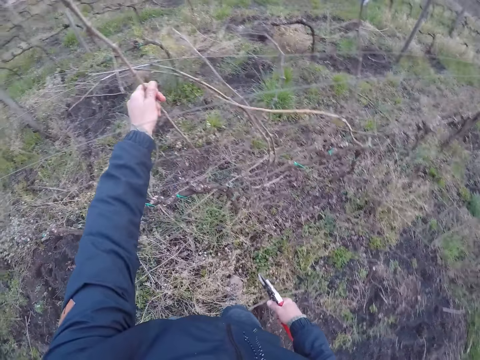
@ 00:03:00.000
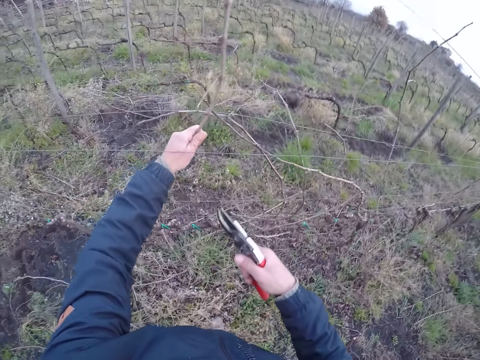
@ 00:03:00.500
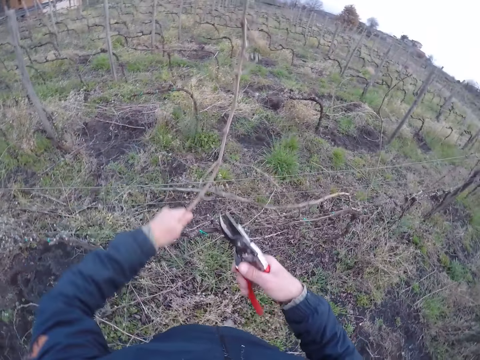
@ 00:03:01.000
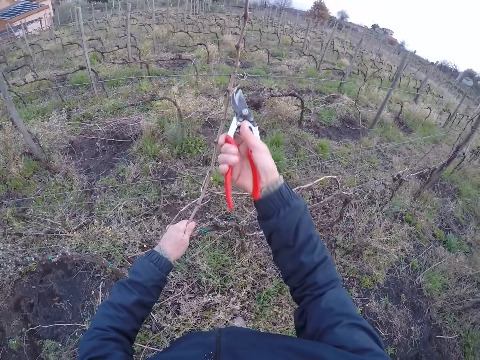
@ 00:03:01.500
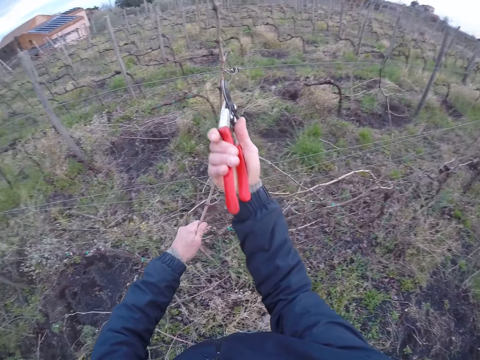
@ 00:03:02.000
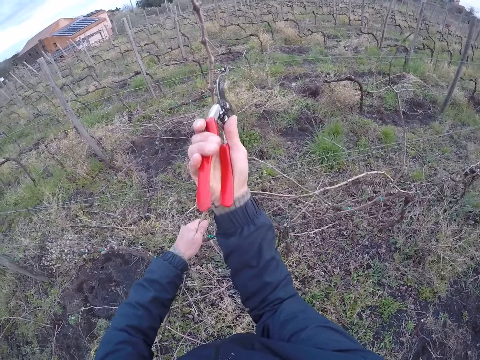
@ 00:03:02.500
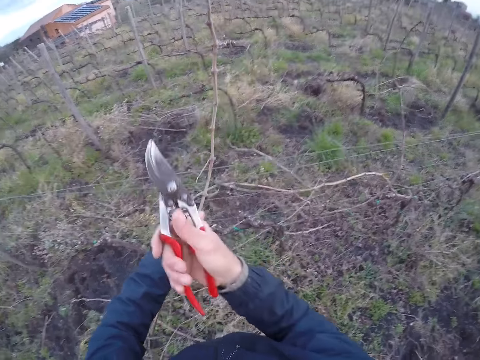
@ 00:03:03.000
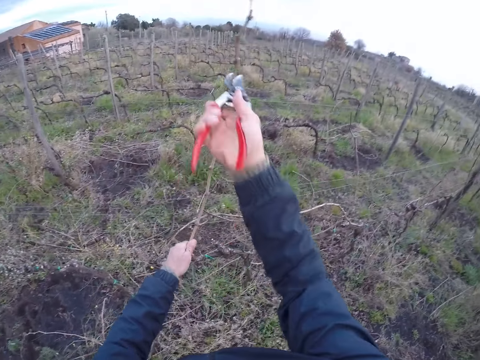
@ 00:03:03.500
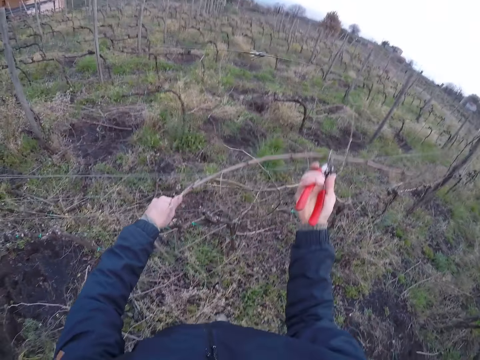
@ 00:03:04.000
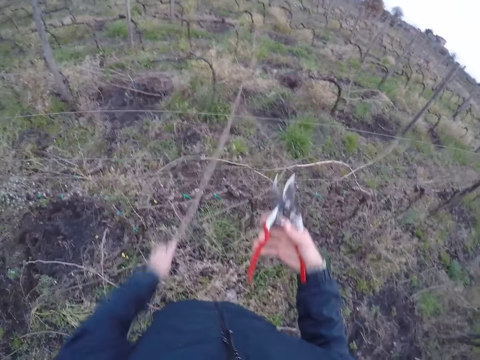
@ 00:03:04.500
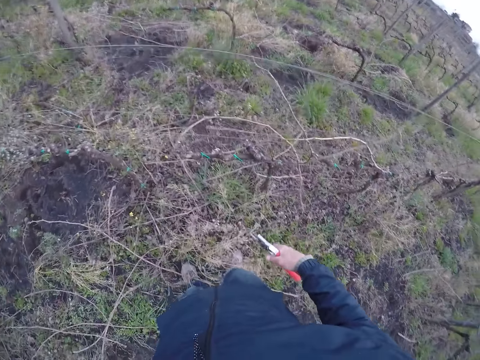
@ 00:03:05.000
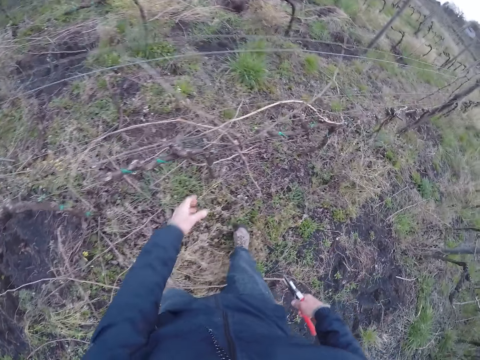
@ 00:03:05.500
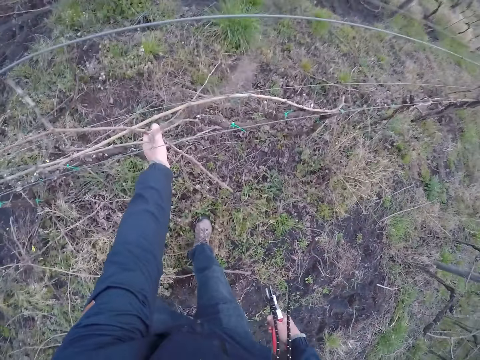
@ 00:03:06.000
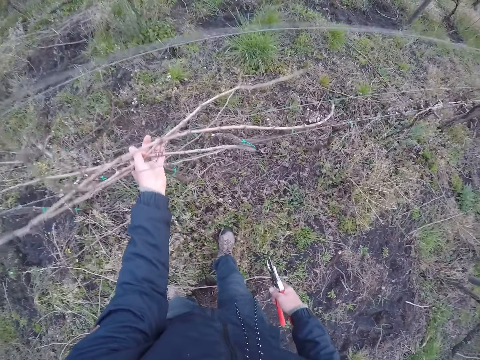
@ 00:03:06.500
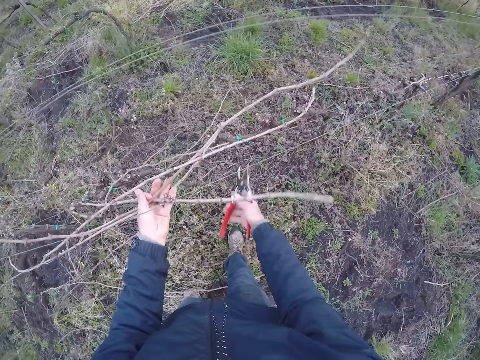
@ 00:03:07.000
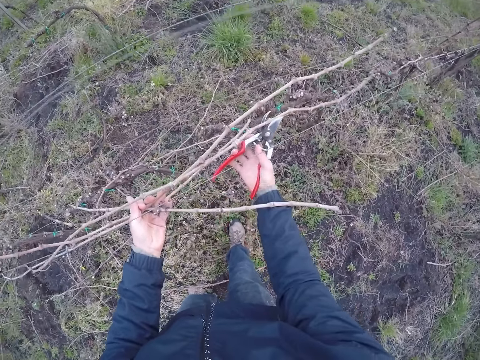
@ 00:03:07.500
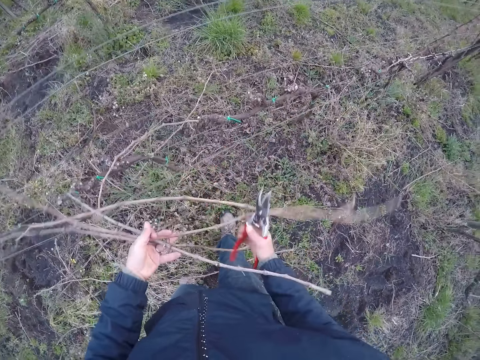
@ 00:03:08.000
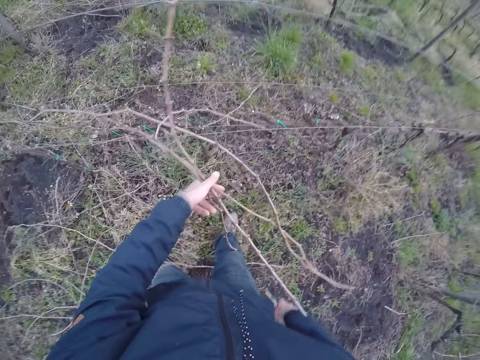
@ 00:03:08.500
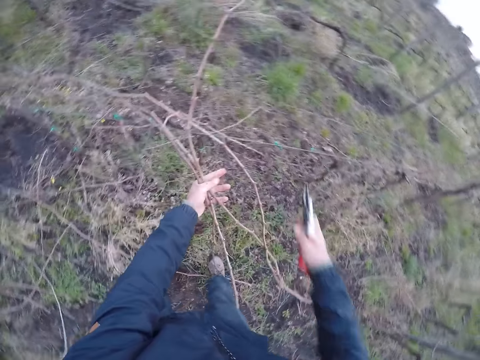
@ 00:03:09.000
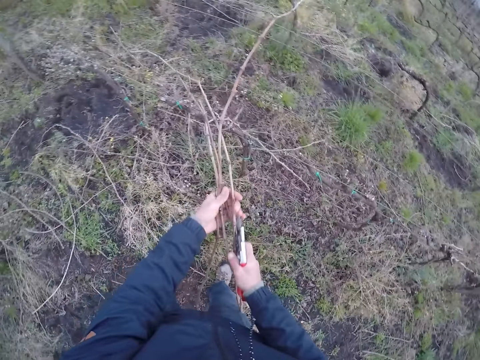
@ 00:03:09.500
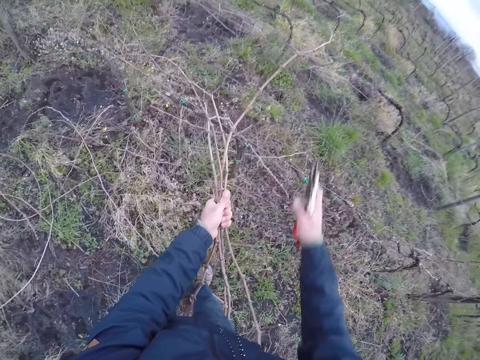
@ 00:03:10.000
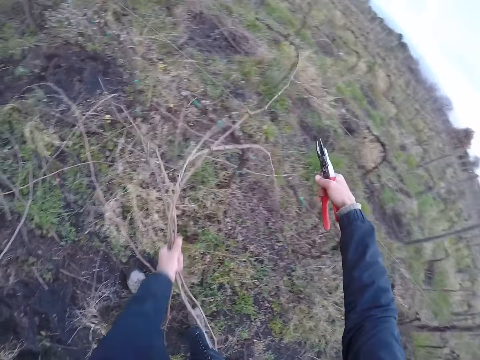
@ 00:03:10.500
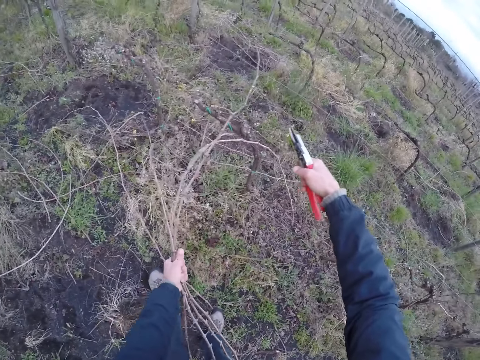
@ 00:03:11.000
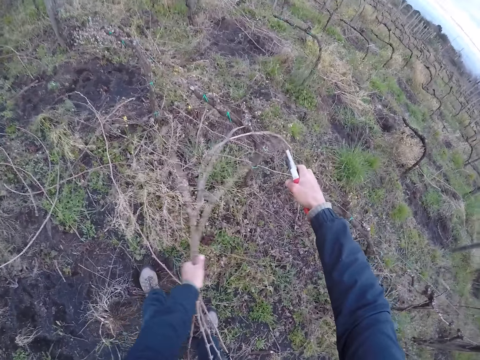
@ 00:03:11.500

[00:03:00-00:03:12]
The camera wearer cuts the stick on the fence with the plier in his right hand. He removes the stick from the fence with his left hand and the plier in his right hand. He throws the stick on the ground with his right hand. He removes sticks from the fence with his left hand and the plier in his right hand.

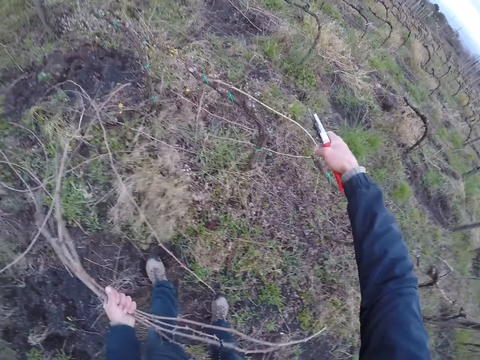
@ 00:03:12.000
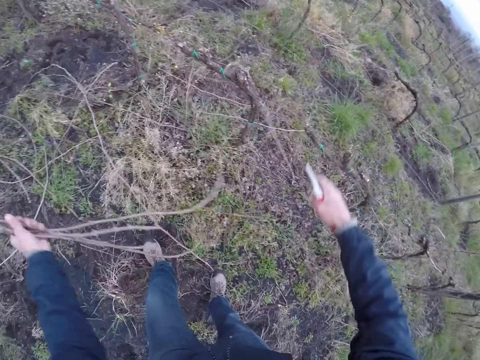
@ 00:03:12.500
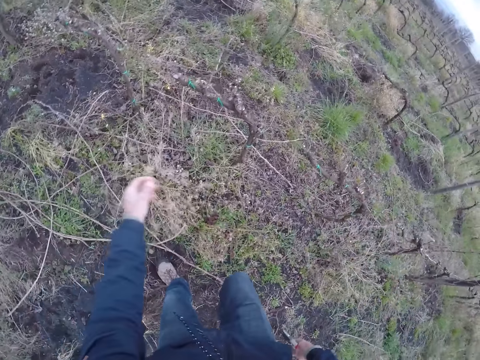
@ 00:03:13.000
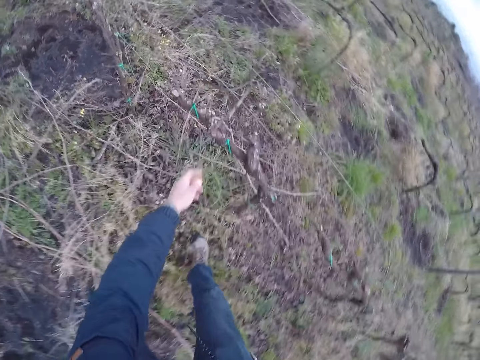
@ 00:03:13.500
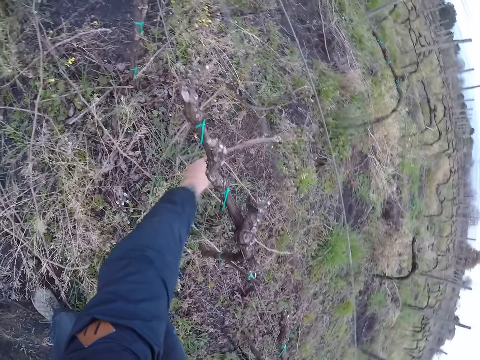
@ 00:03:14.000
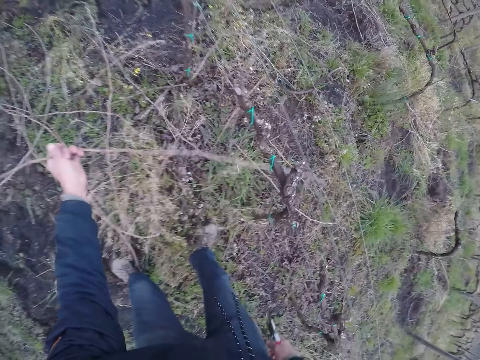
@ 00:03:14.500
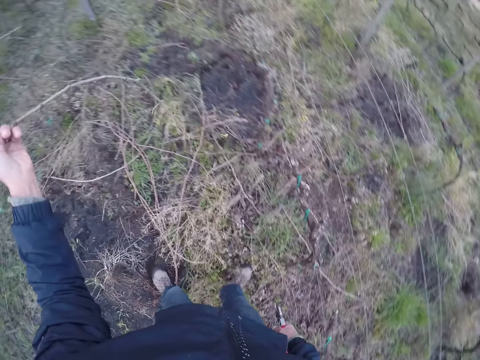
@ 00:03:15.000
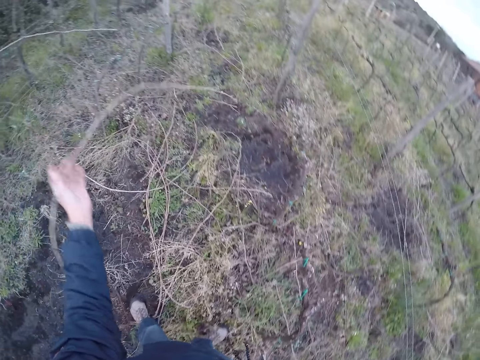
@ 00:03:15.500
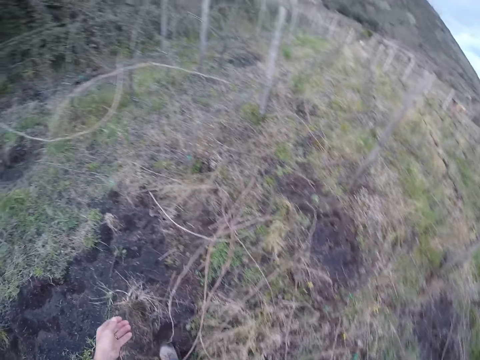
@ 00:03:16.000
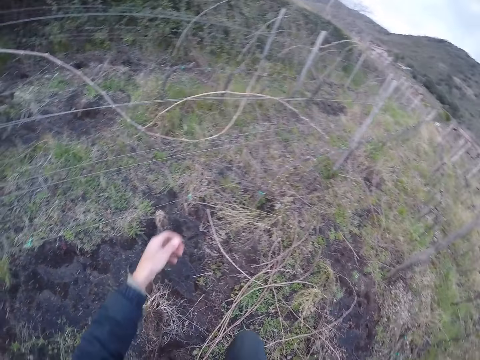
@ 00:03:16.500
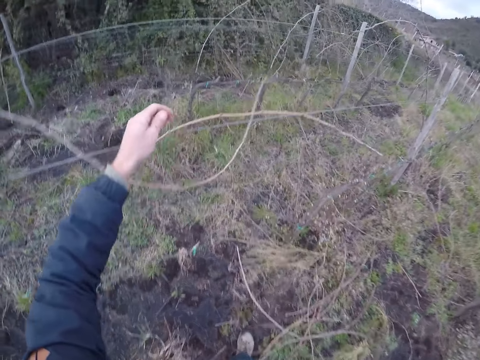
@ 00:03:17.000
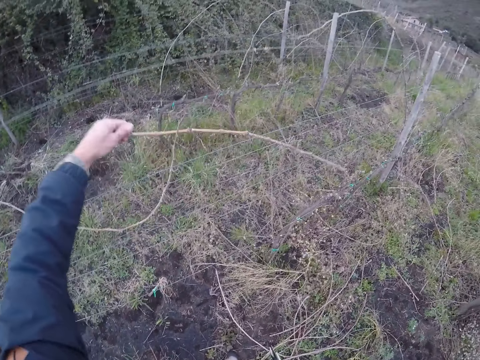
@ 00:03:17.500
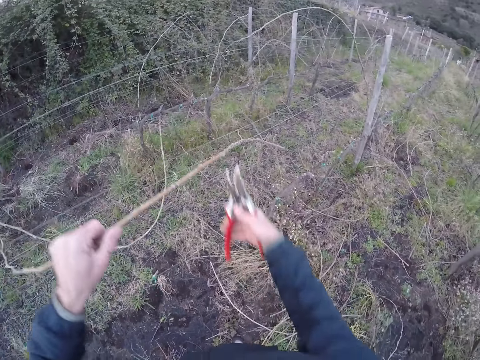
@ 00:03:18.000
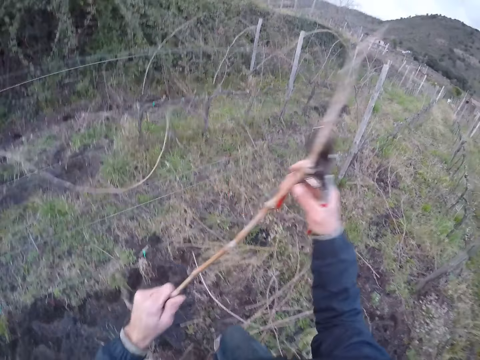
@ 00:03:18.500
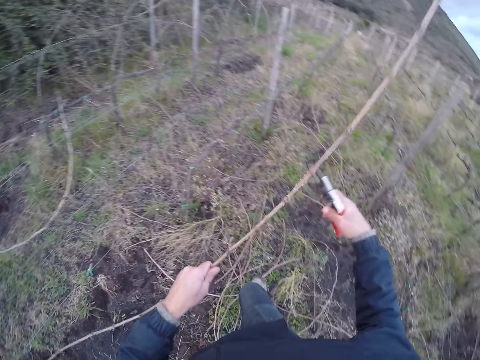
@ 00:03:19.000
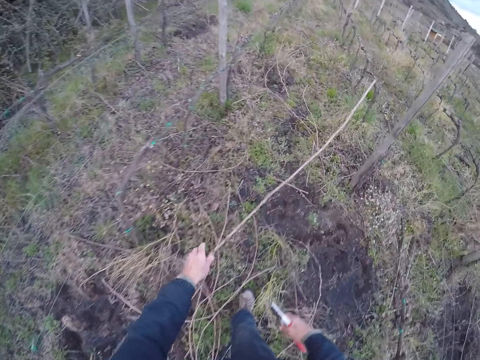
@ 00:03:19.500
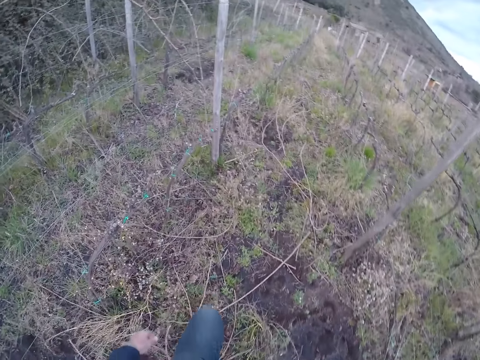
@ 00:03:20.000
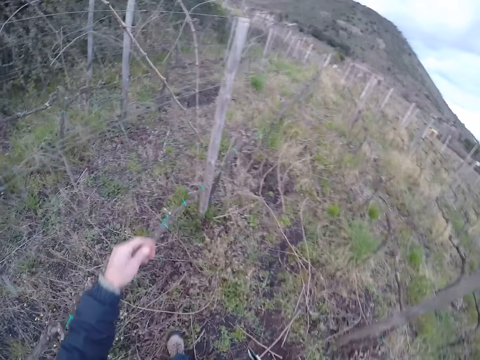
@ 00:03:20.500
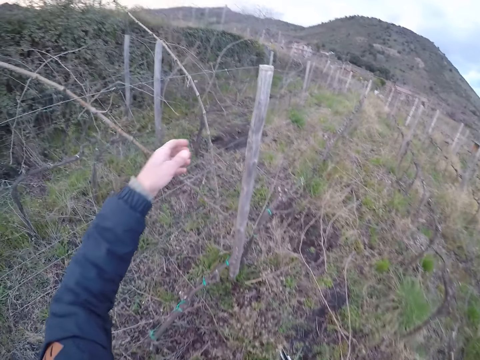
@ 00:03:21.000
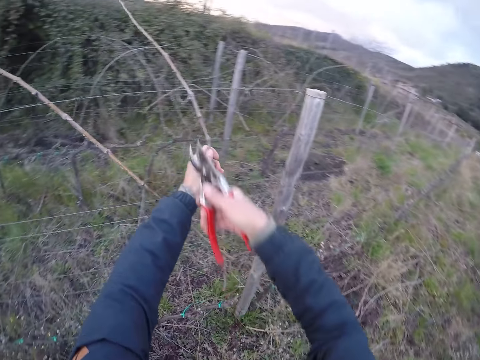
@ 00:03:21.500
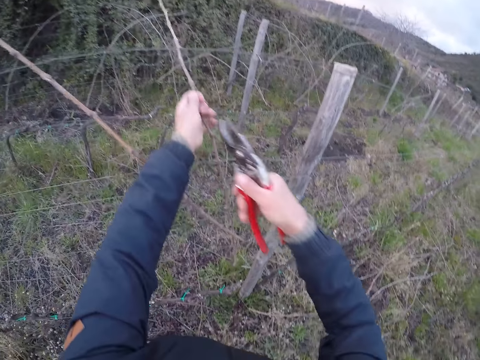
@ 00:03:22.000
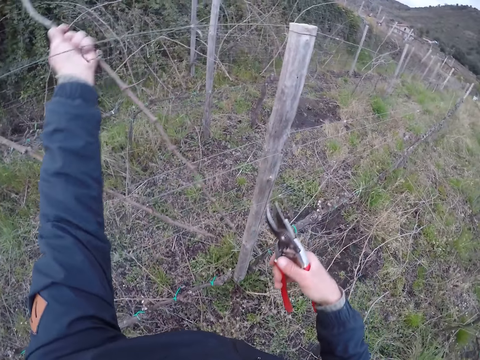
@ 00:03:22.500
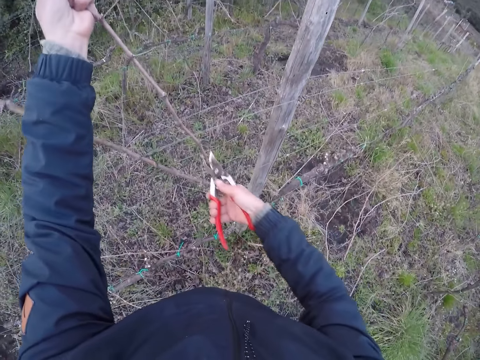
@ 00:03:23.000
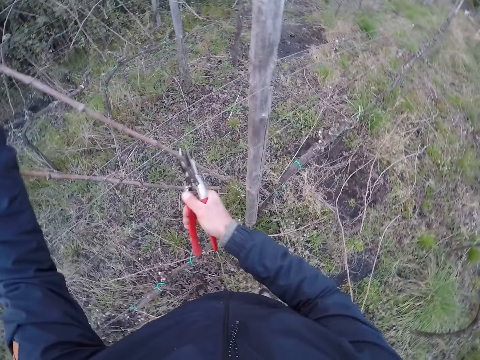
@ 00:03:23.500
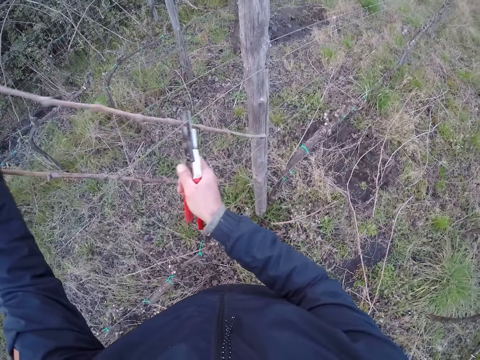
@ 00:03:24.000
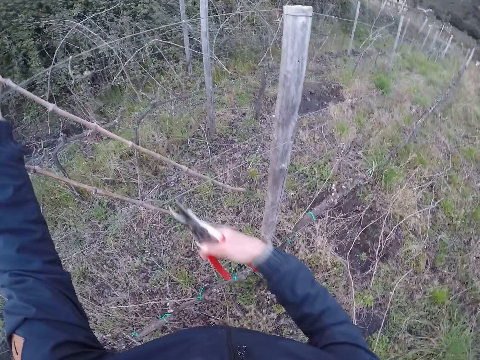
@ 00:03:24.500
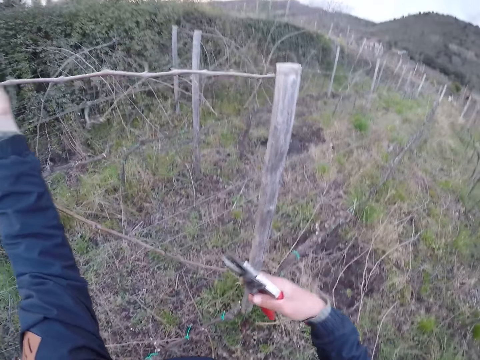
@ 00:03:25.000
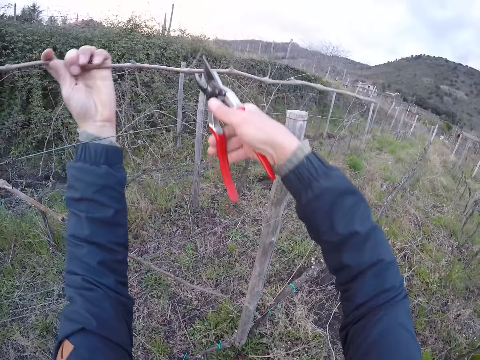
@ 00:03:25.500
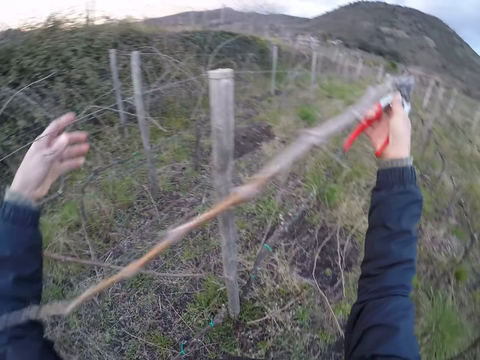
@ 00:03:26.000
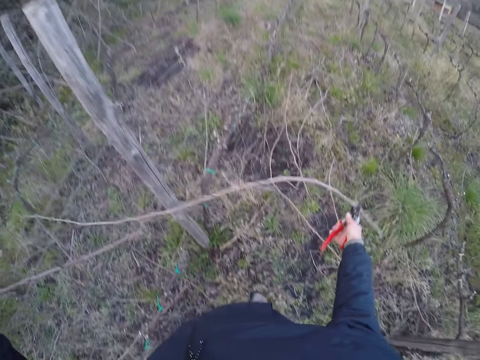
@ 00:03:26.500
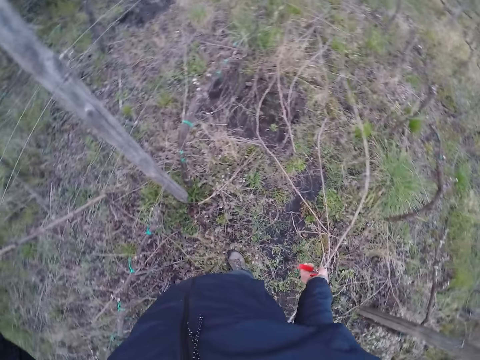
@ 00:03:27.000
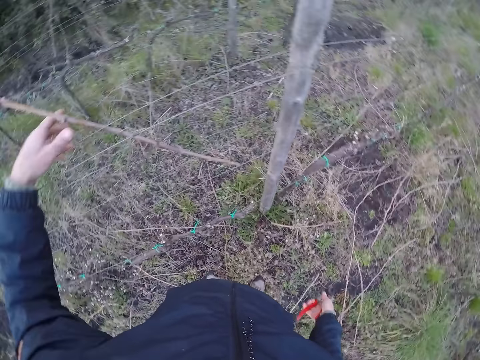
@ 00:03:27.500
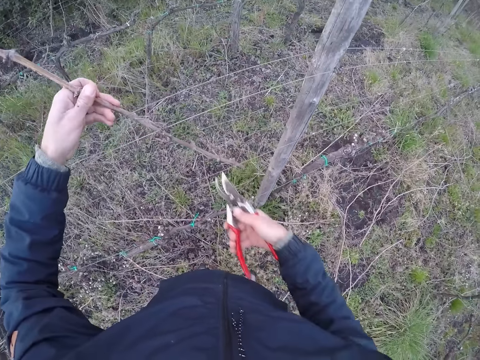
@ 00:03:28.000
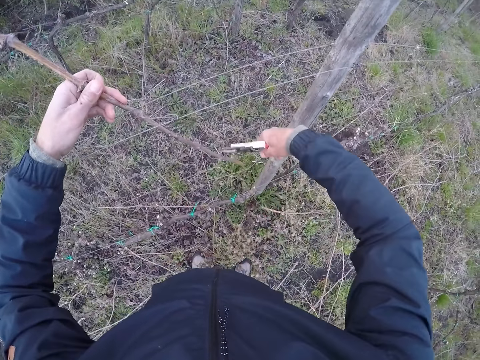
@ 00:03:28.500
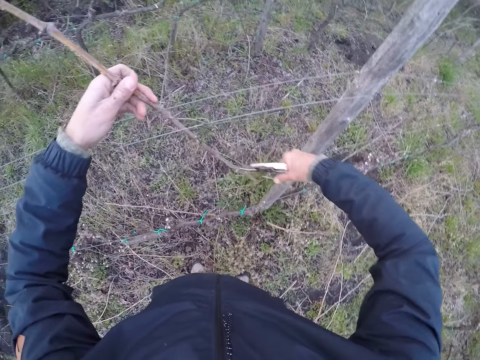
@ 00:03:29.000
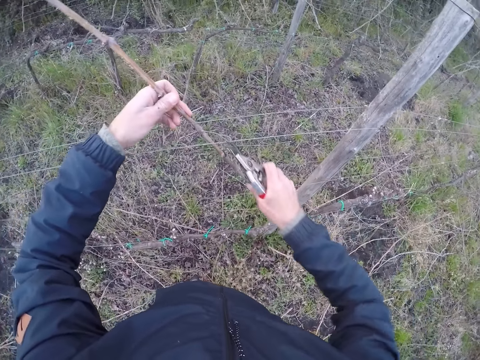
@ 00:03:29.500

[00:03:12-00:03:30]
The camera wearer throws the sticks on the ground with his left hand. He removes a stick from the fence with his left hand. He throws the stick on the ground with his left hand. He removes a stick from the fence with his left hand and the plier in his right hand. He throws the stick on the ground with his left hand. He removes a stick from the fence with his left hand. He cuts the stick on the fence with the plier in his right hand. He throws the stick in the plier in his right hand on the ground. He holds a stick on the fence with his left hand. He cuts the stick on the fence with the plier in his right hand.
